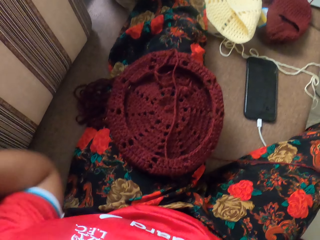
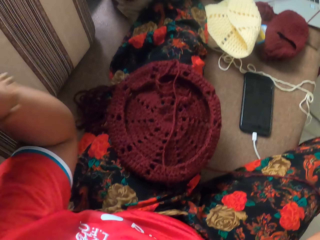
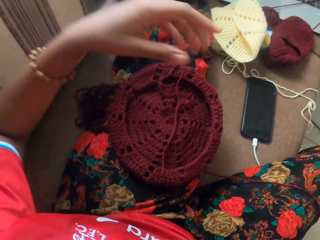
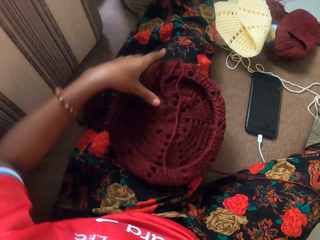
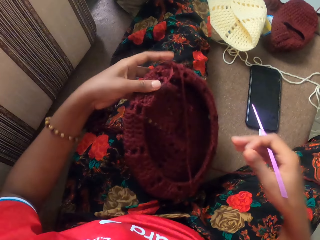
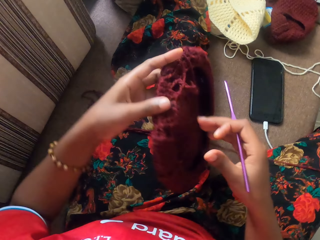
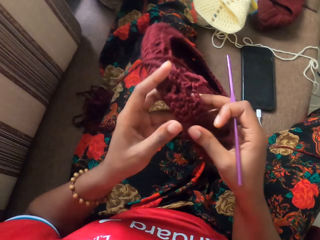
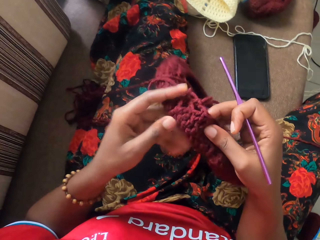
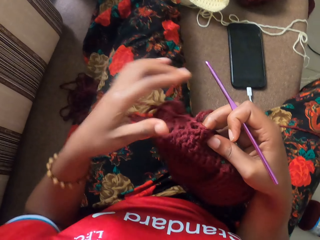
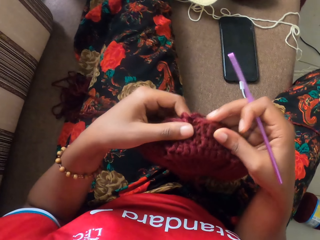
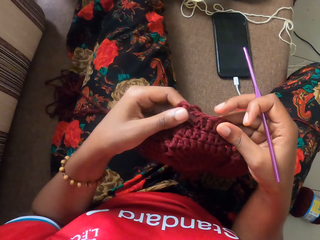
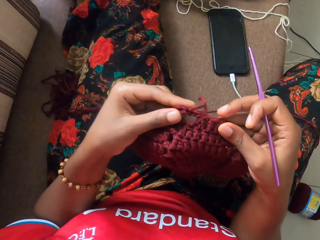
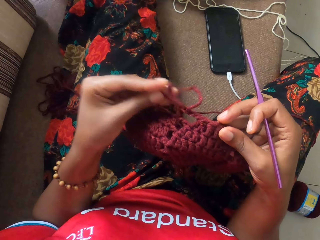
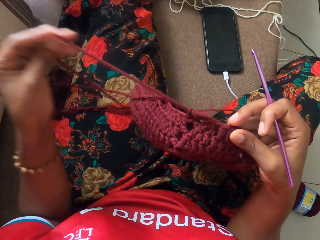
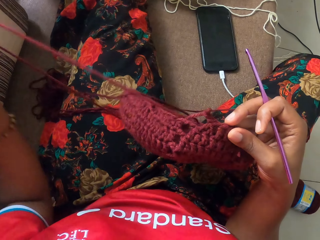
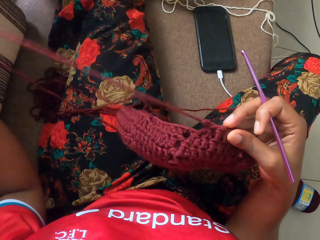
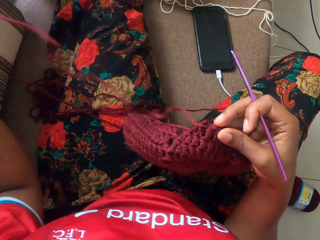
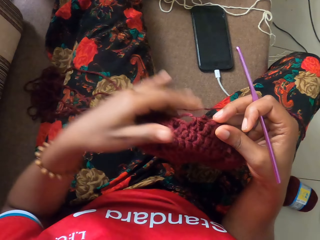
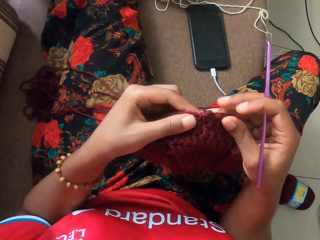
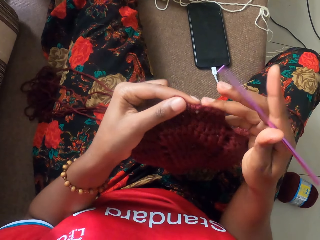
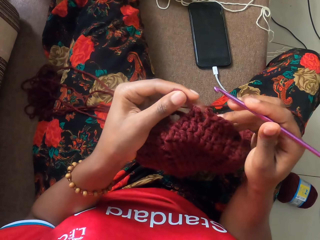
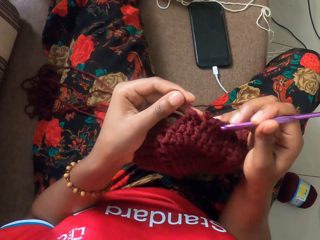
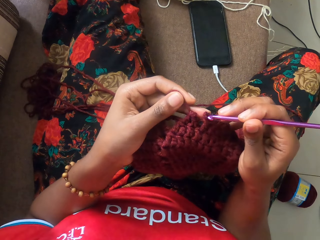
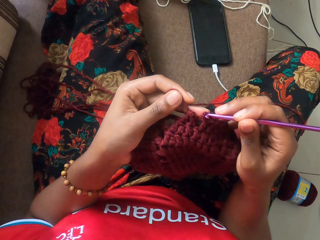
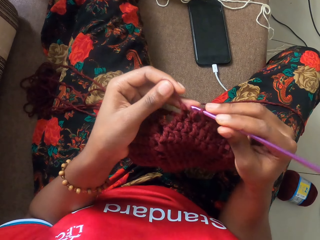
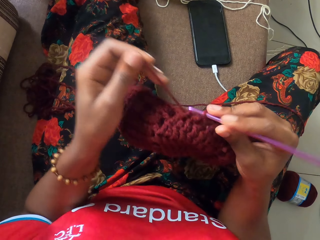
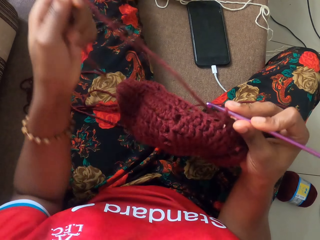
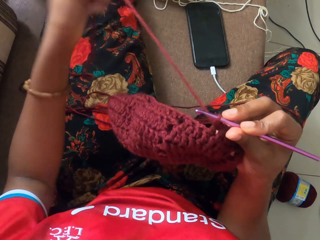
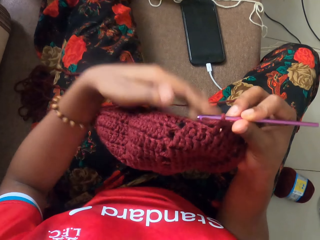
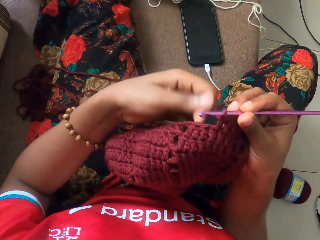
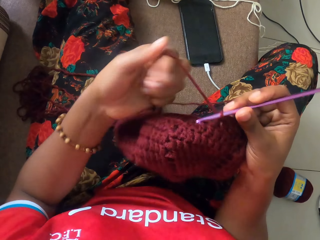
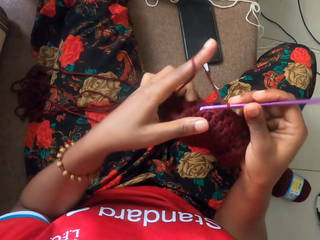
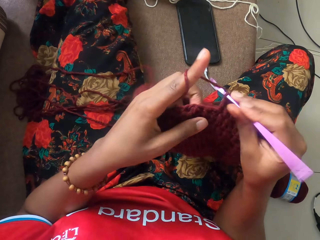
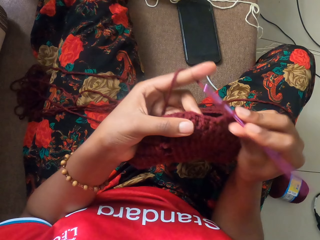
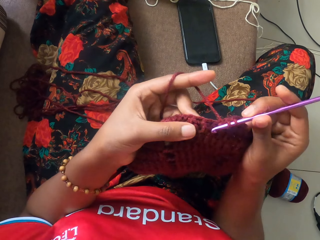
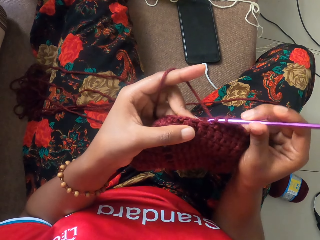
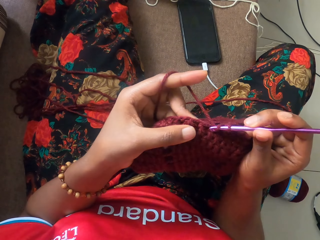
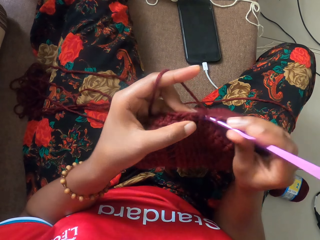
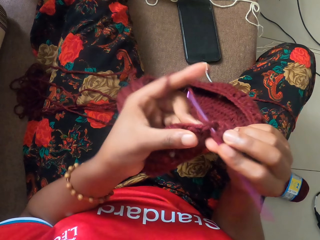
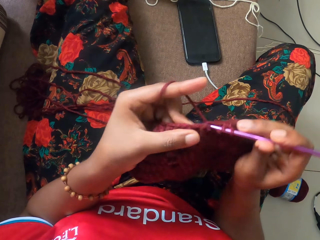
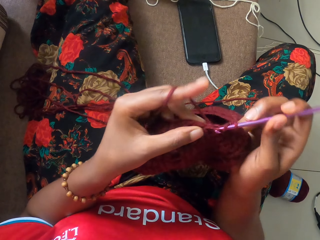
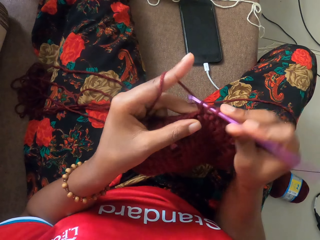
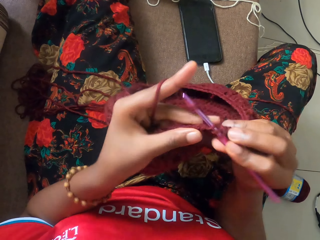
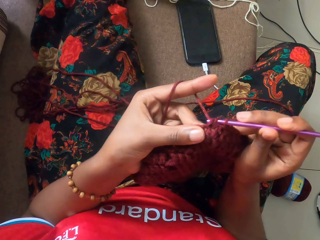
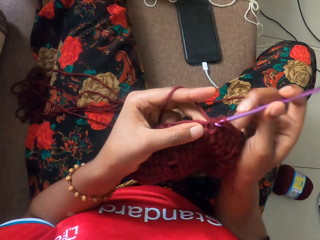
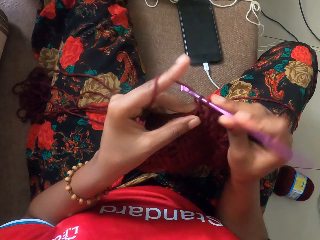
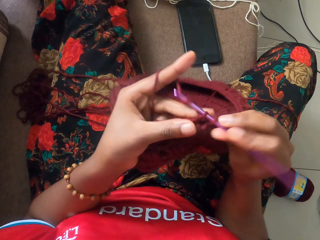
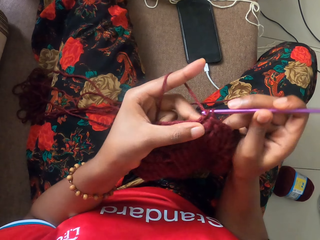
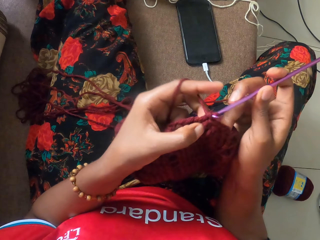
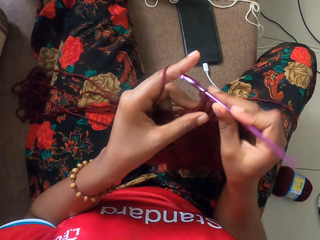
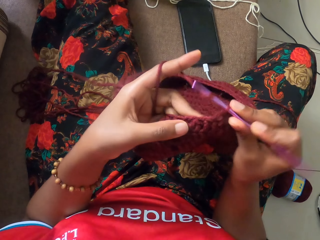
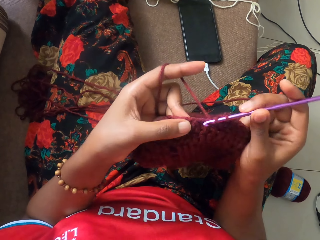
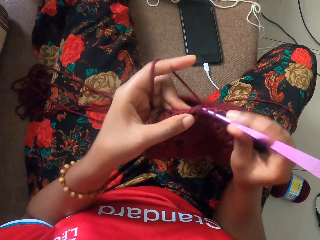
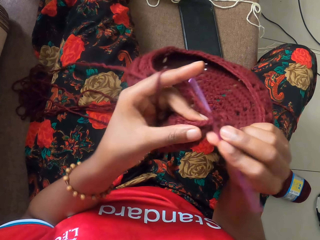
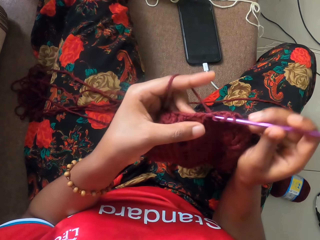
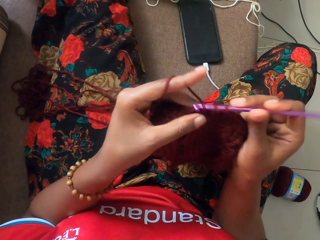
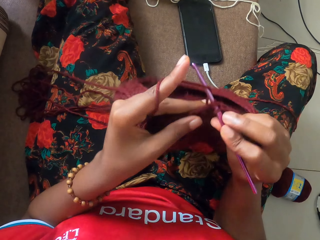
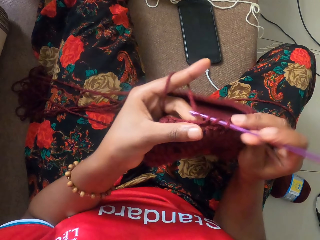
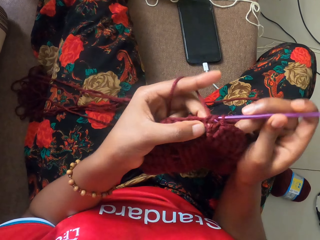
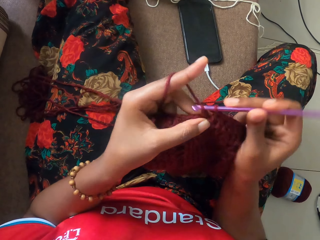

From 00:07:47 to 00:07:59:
The camera wearer lifts up her hands. She flips her hair with both hands. She lifts the crochet yarn from her left lap with her left hand. She holds the crochet yarn with both hands. She loosens the crochet with her left hand. She places the hook in the yarn with her right hand. She crochets the yarn with the knitting hook in her right hand.

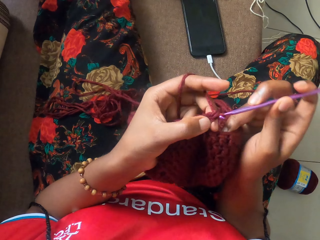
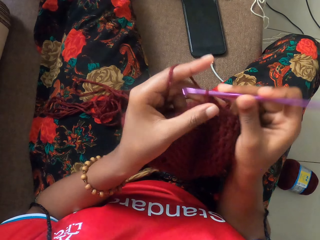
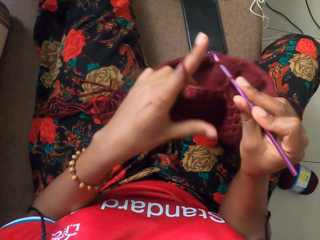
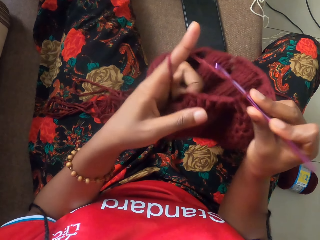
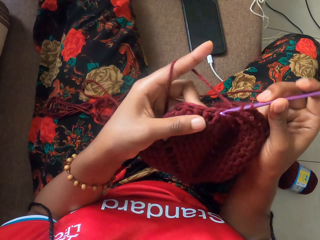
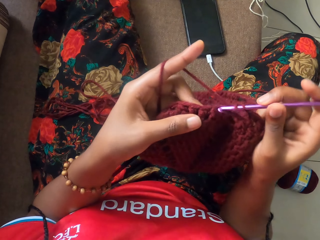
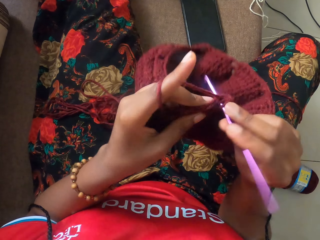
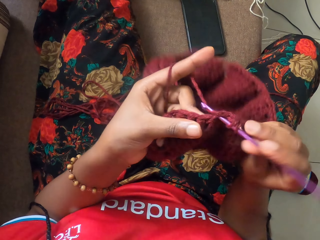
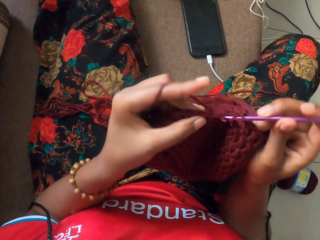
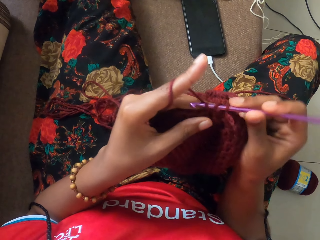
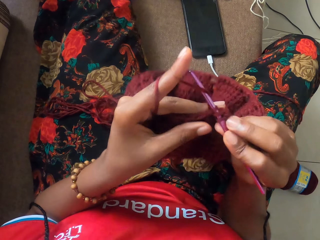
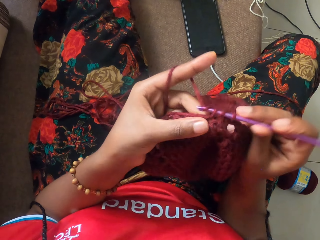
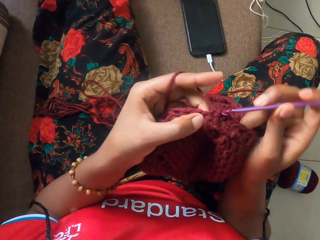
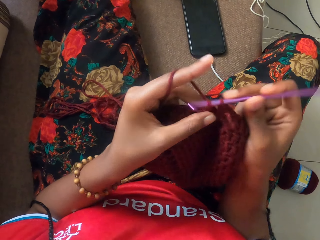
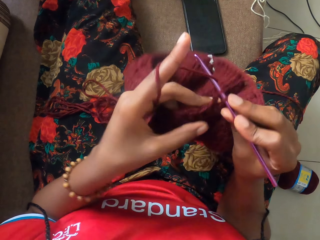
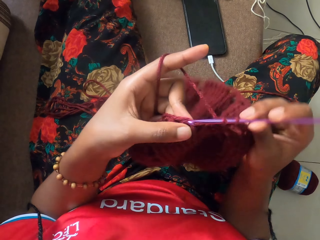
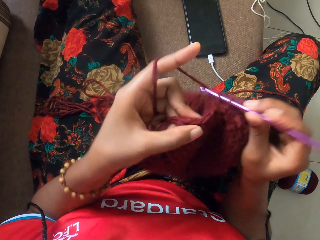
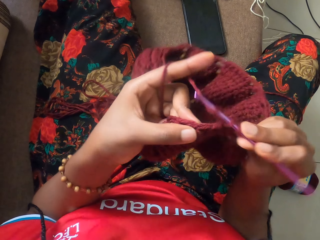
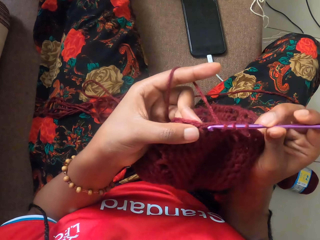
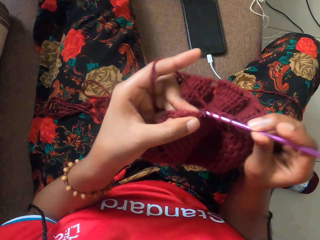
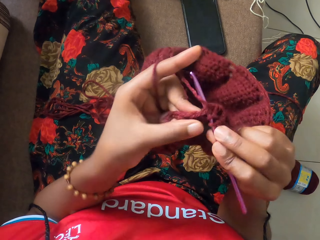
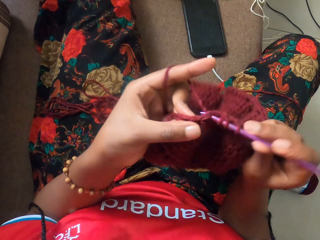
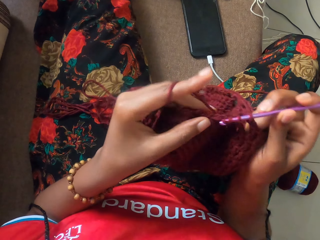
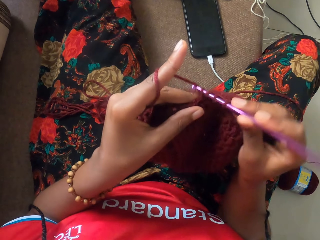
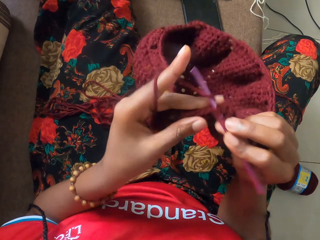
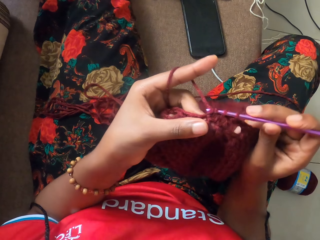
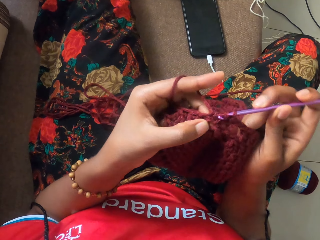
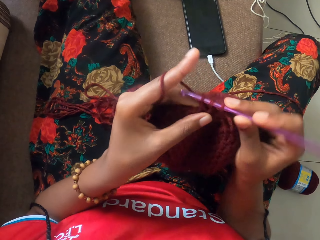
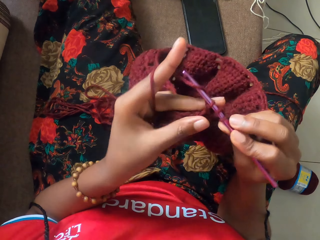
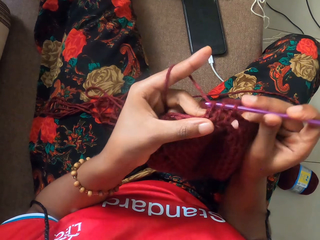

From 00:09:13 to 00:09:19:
The camera wearer knits with a knitting needle.

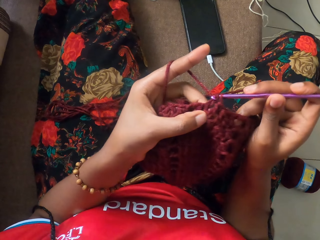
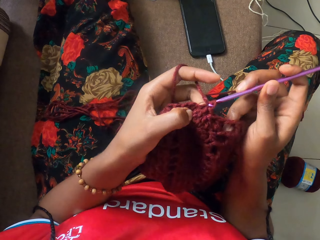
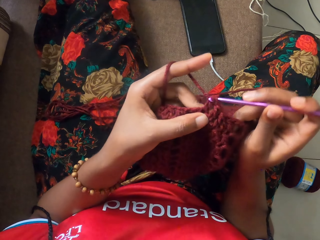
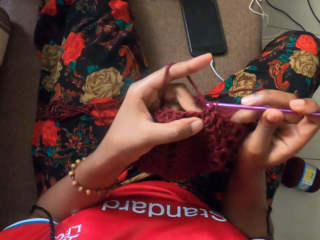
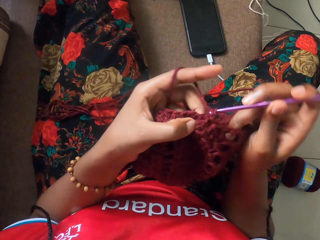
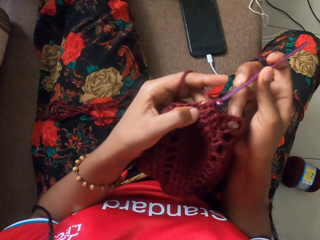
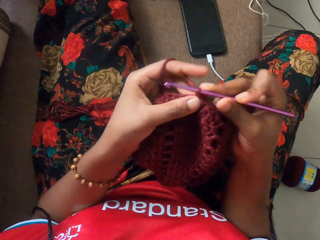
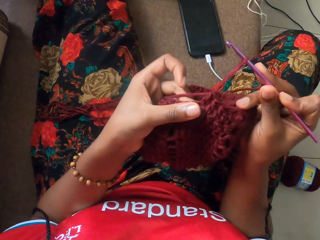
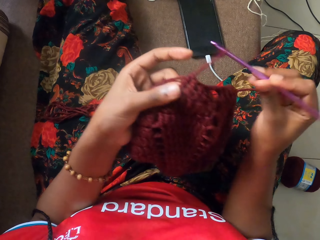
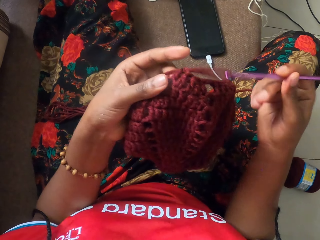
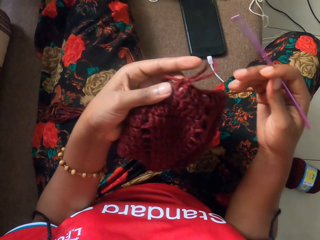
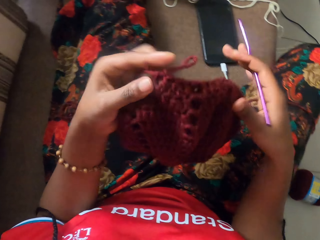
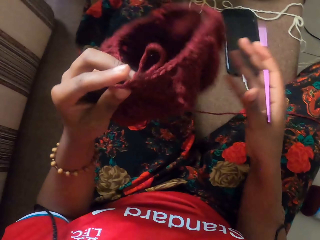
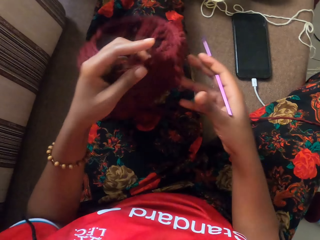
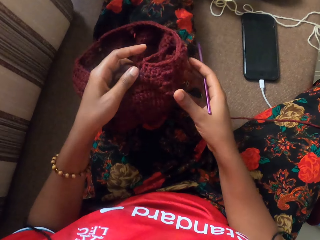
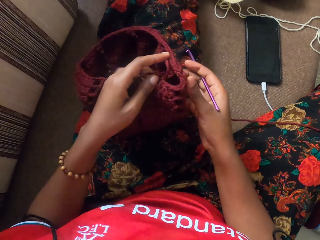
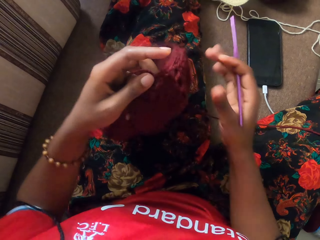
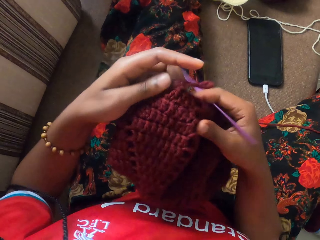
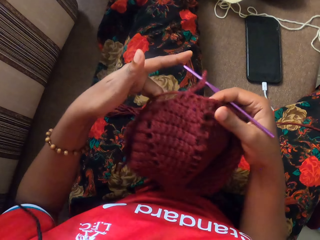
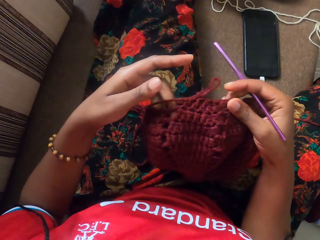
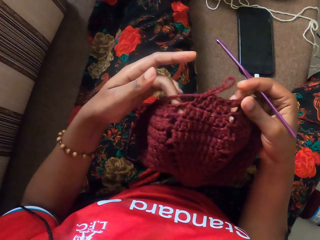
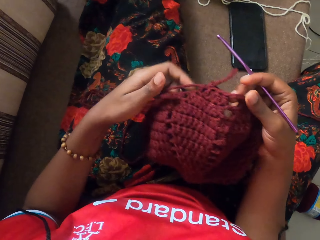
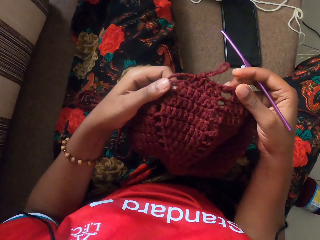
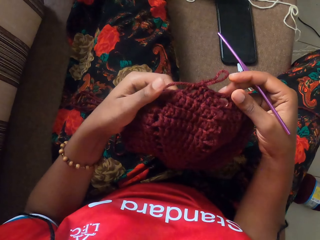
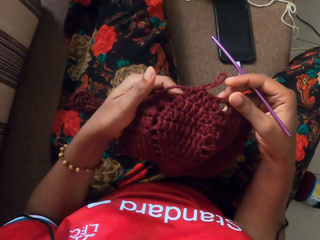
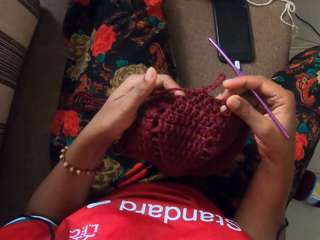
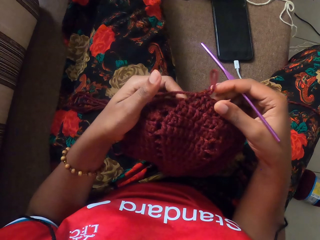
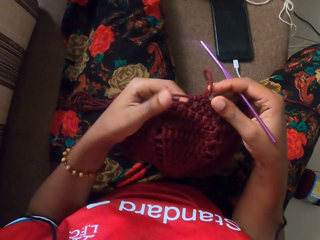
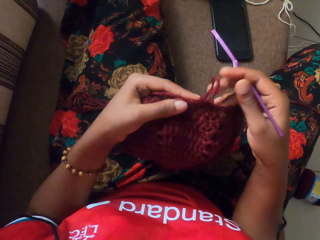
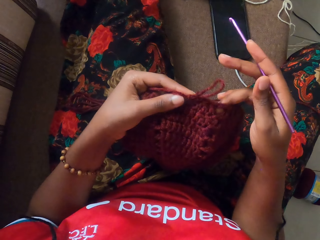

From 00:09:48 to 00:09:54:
The camera wearer takes out the knitting needle from the wool with her right hand. She places the wool on her left thigh with her left hand. She adjusts a fabric. She holds the wool with her hands.
